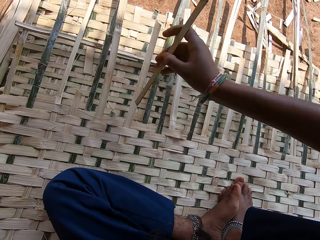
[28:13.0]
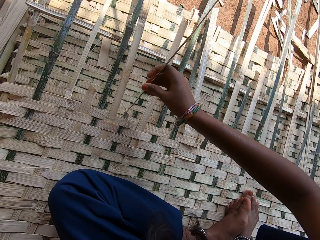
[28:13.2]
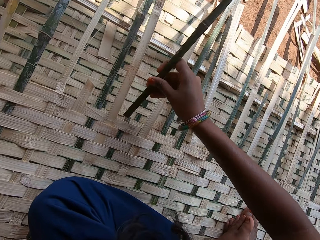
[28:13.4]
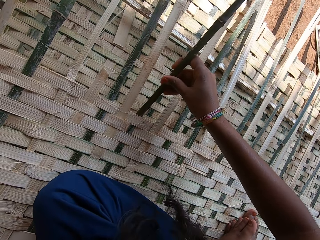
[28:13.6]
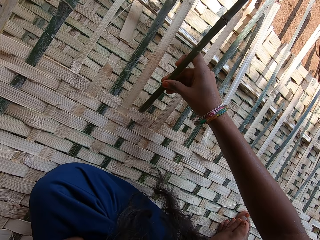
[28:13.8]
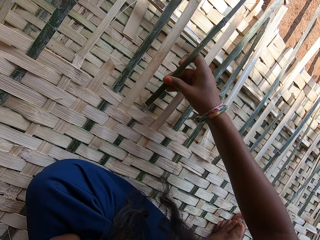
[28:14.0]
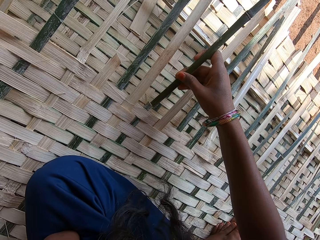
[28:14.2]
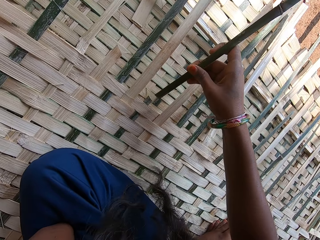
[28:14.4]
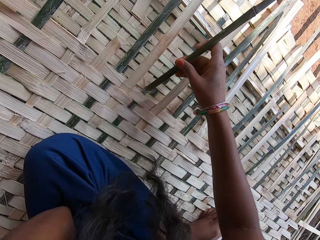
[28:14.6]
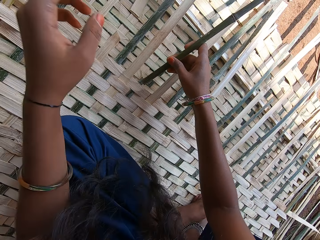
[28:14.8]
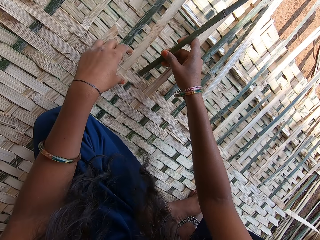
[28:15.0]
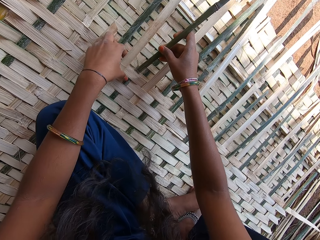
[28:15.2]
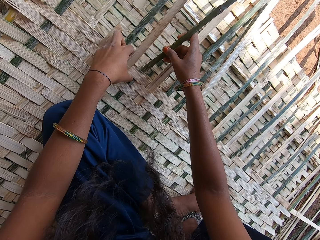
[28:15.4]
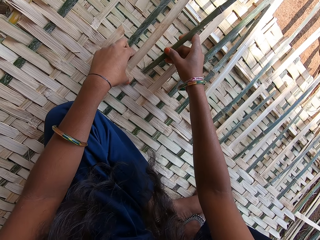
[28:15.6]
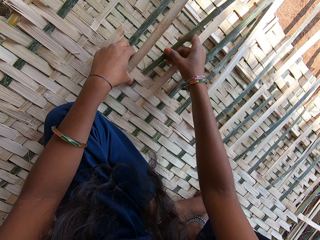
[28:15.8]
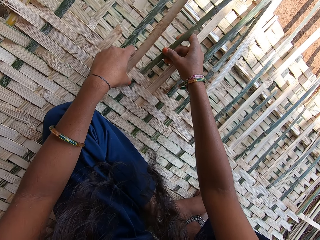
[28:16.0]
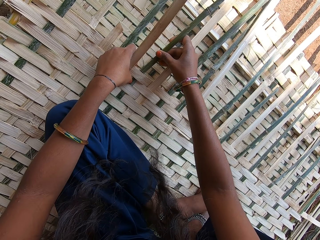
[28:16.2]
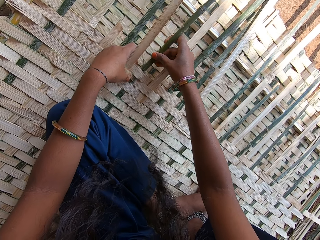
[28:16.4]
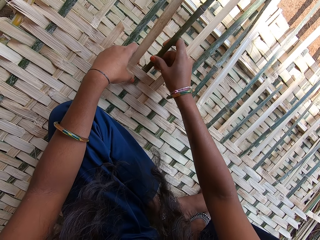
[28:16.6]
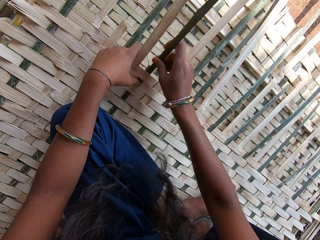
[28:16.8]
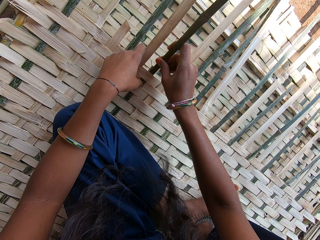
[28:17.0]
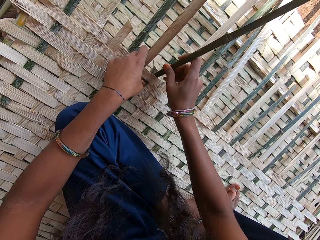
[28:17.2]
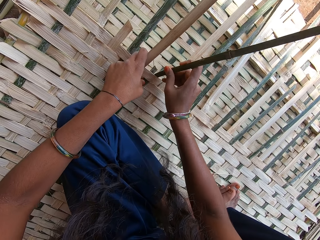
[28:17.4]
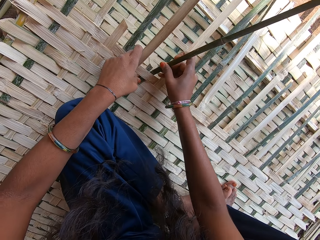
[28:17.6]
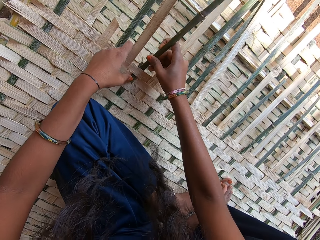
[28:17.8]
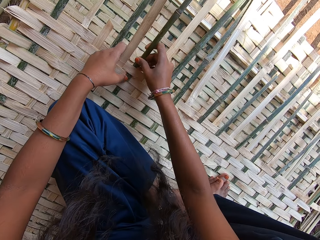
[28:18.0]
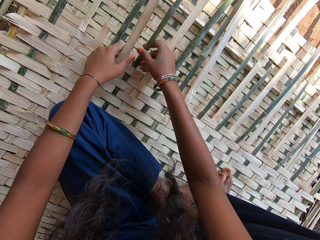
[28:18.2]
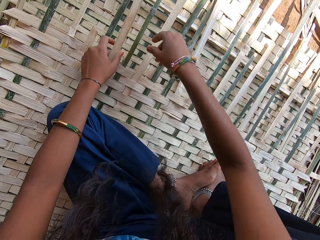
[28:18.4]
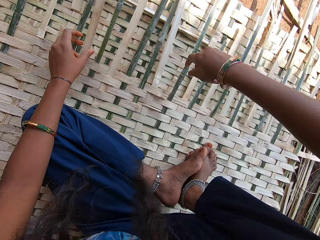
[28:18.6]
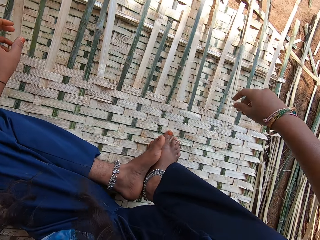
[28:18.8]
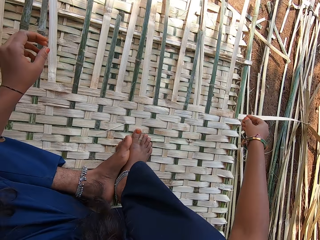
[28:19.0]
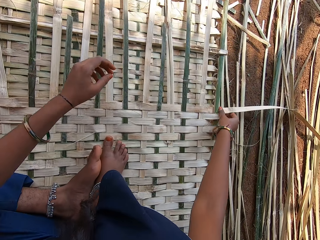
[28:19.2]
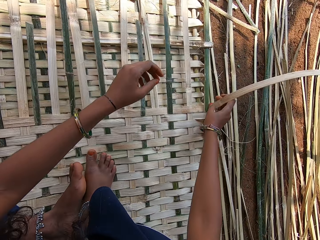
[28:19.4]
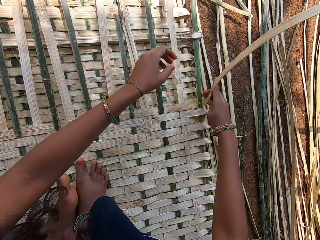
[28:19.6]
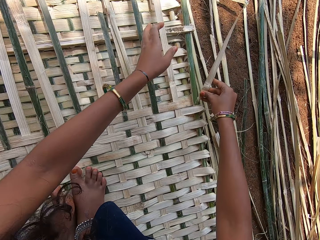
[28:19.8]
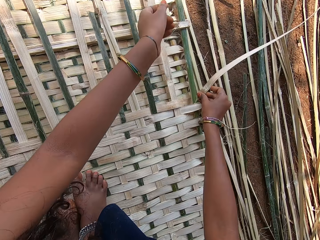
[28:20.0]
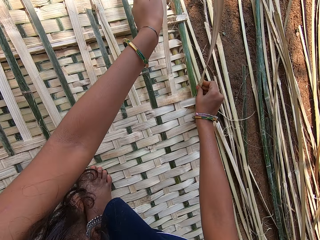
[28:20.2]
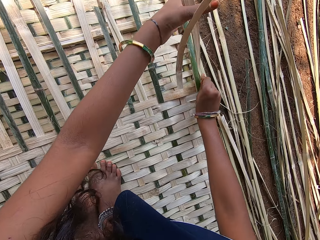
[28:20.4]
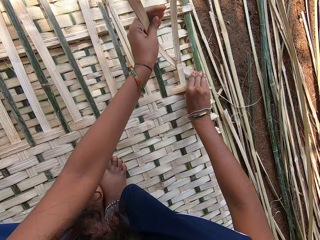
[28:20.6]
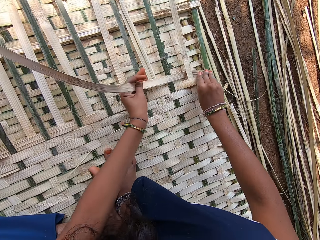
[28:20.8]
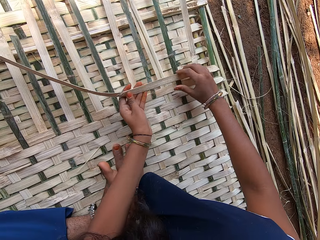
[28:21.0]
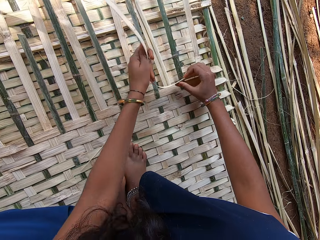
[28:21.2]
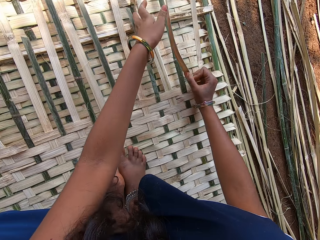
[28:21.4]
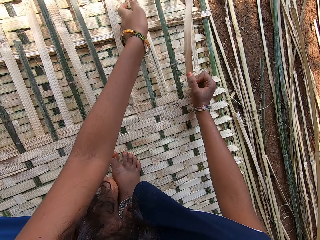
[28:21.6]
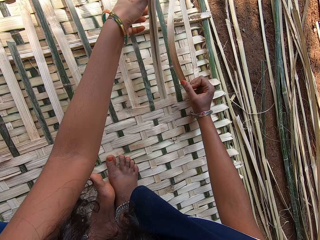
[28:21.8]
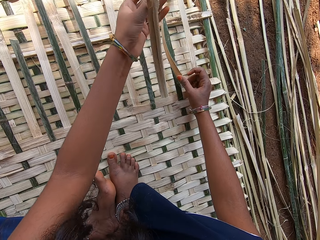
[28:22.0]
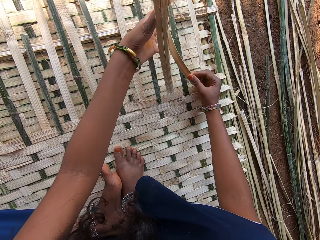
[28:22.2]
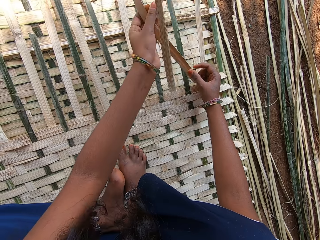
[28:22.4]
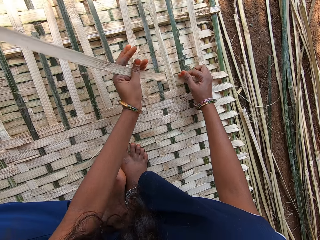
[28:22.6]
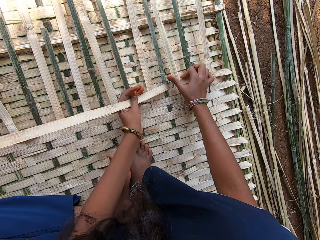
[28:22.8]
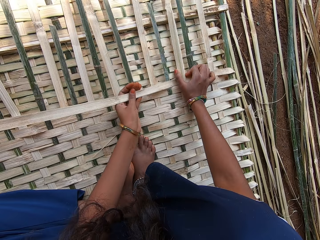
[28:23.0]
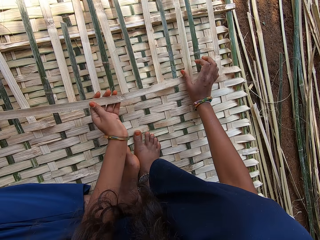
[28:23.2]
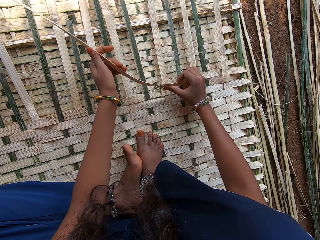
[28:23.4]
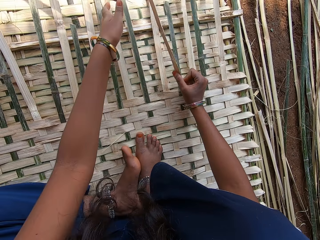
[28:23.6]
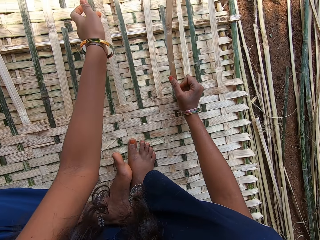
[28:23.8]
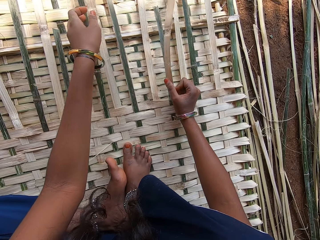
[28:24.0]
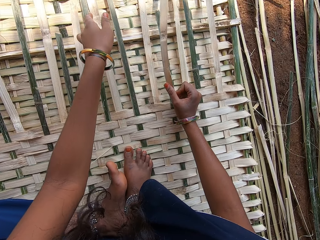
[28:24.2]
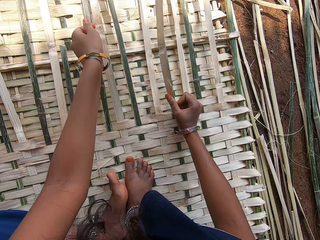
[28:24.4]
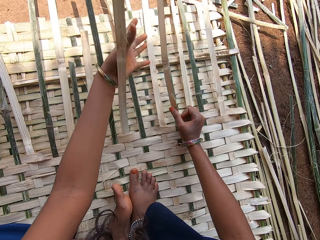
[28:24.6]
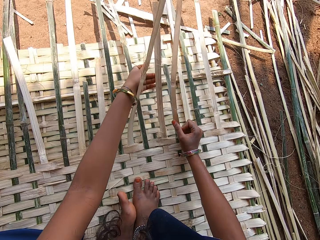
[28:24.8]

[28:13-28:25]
The camera wearer makes a papyrus reed mat by hand. They weave something with bamboo. They move around. They weave something with the bamboo.

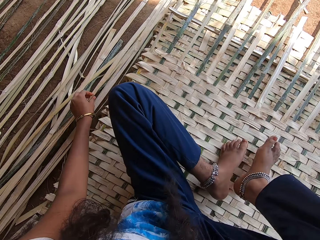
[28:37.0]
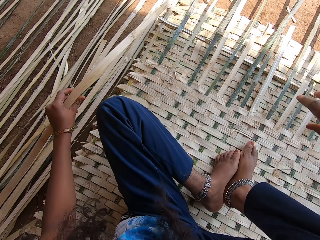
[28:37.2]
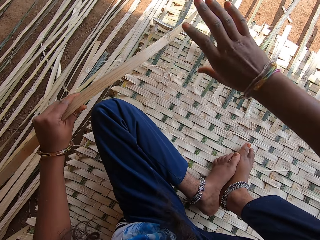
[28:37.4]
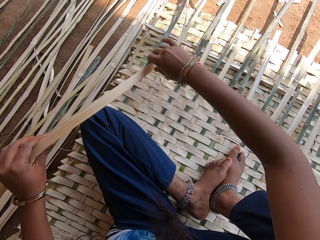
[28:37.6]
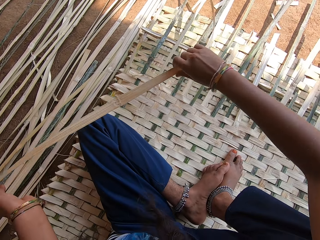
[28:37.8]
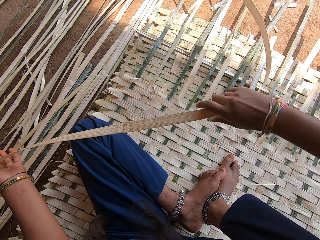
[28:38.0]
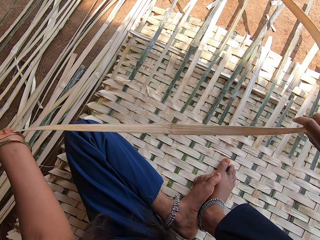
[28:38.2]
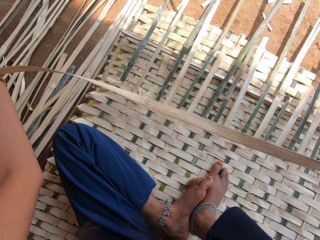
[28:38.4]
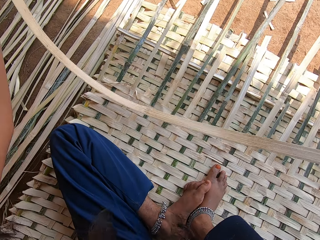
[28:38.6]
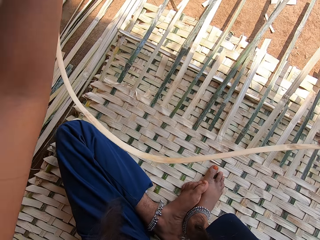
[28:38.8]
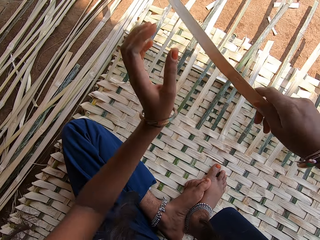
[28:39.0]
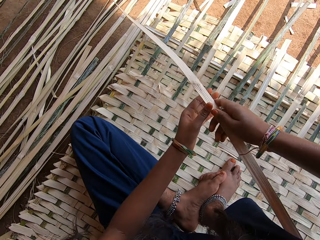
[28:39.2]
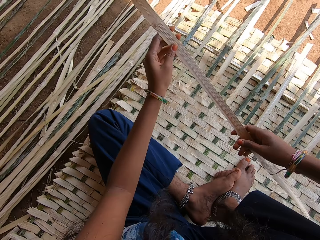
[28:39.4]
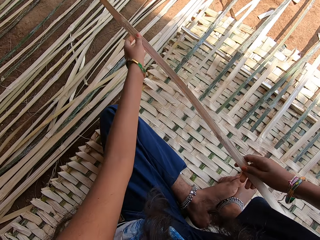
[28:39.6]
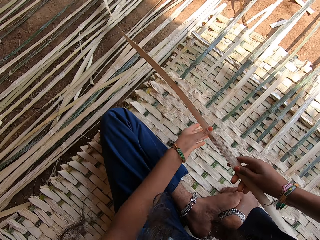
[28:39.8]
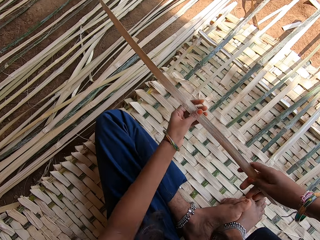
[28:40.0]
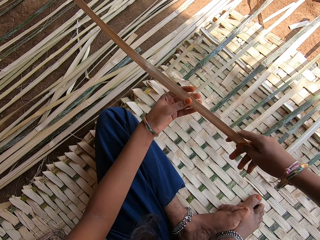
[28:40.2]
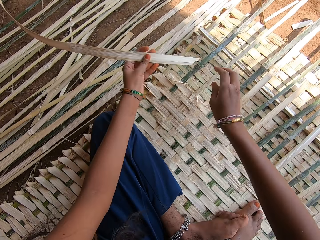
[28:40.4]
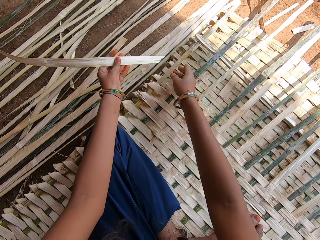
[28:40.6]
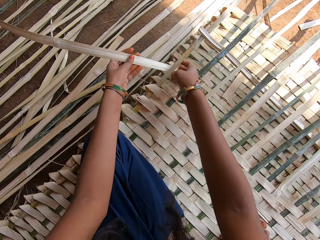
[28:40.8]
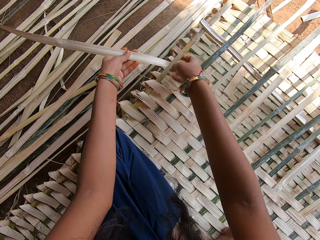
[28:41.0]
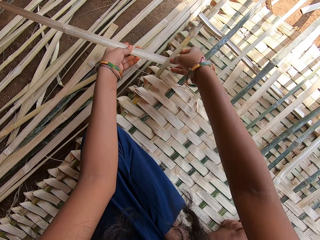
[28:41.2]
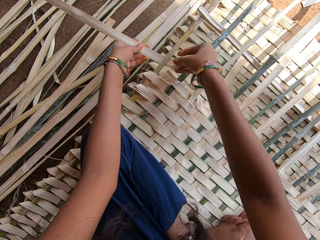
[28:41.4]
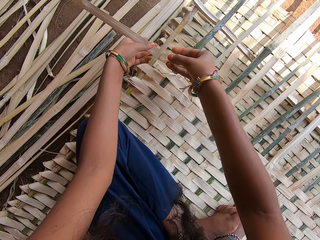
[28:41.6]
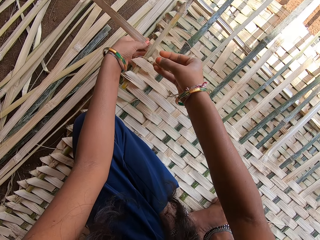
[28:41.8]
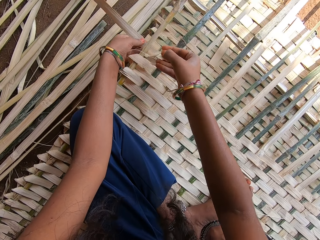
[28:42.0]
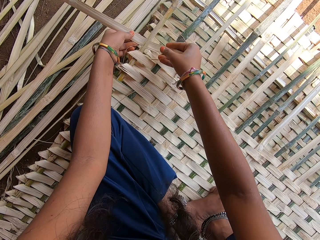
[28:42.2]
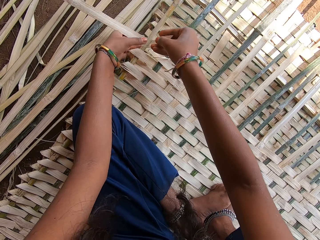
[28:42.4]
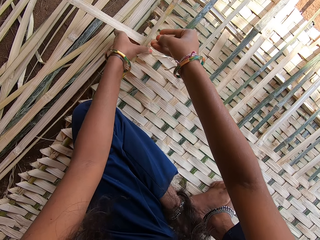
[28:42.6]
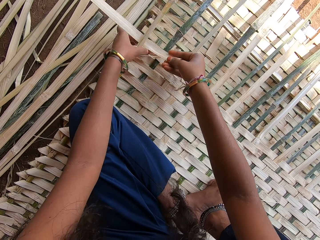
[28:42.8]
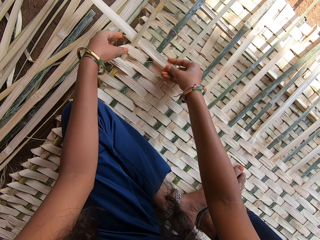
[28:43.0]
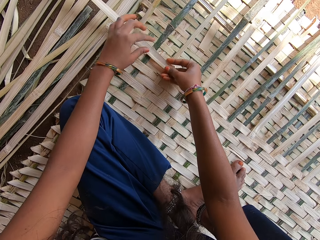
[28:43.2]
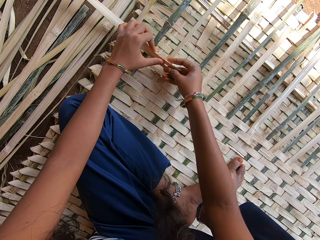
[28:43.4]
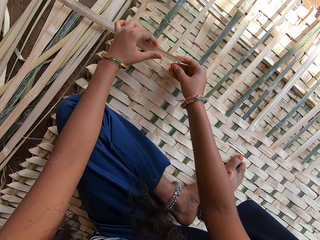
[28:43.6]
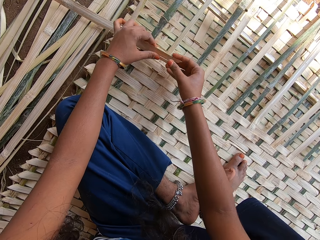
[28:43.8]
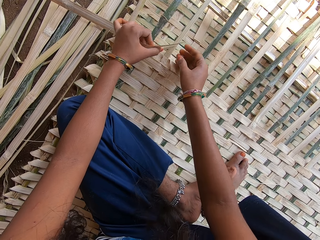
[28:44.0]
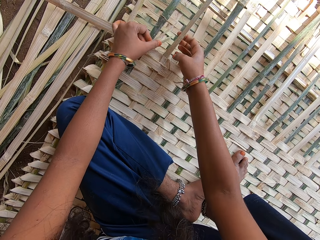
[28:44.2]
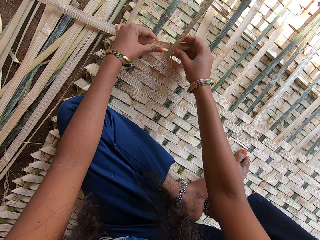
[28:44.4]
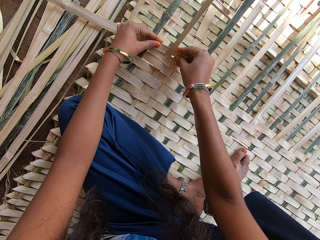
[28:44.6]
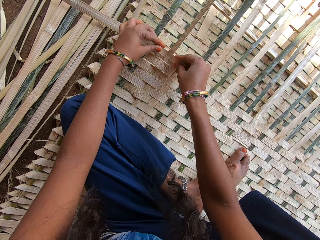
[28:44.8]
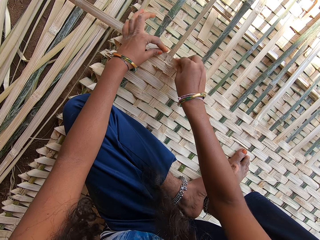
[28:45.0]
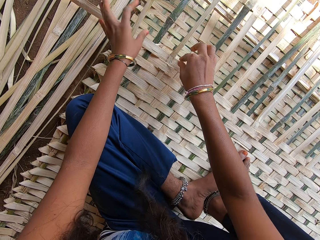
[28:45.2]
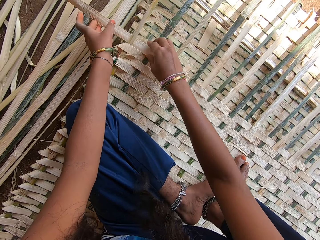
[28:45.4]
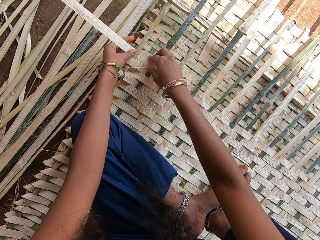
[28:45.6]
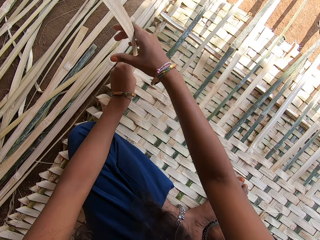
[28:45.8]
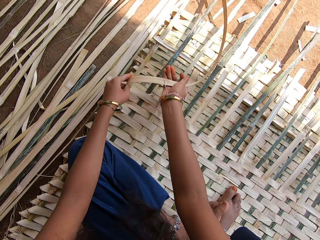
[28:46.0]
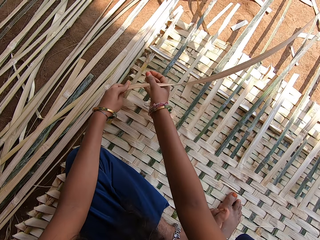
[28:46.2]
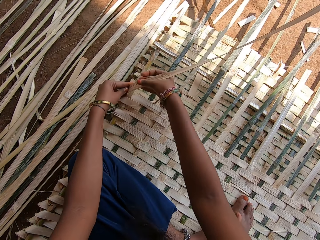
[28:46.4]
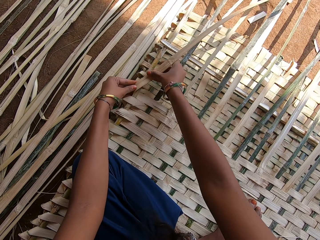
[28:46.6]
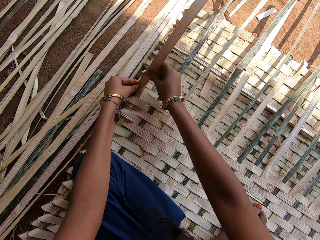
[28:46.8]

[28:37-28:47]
The camera wearer moves around. They pick a bamboo reed. They adjust the reed. They make a papyrus reed mat by hand. They weave something with bamboo.
